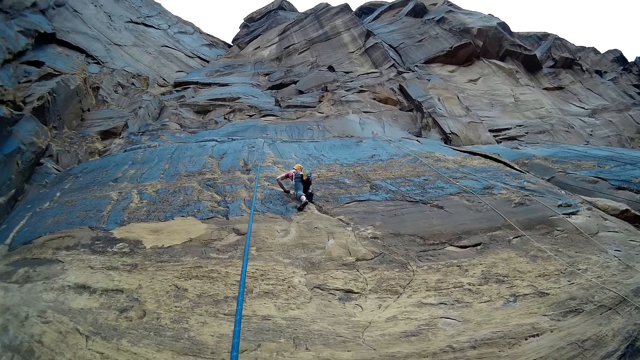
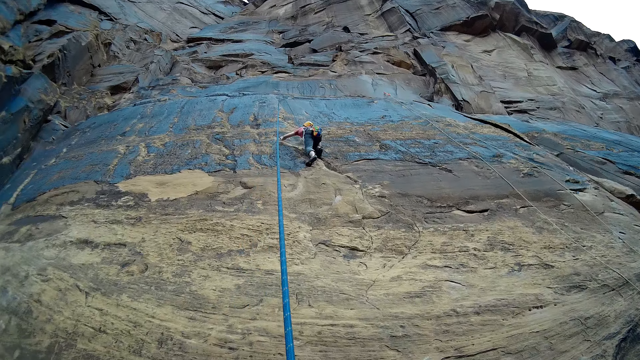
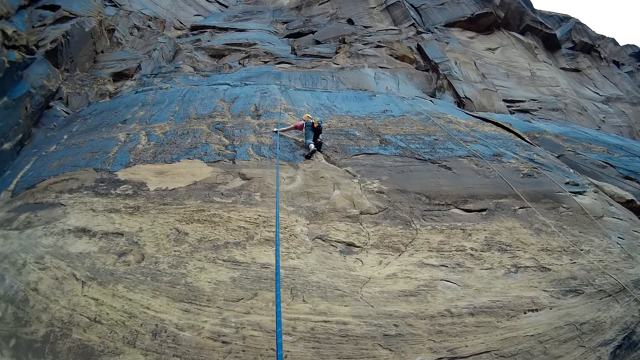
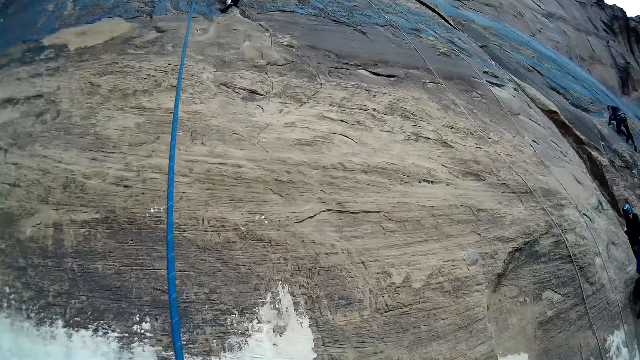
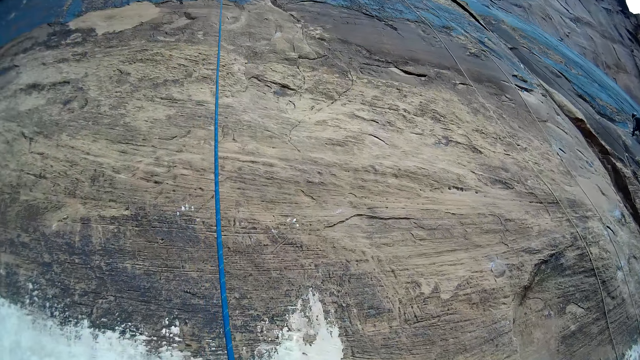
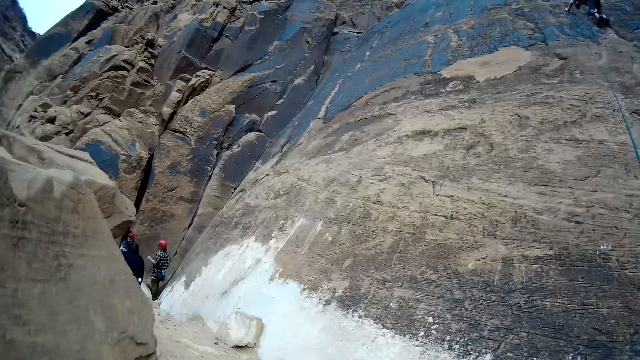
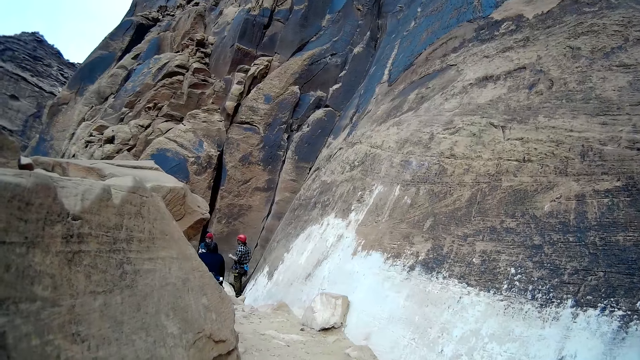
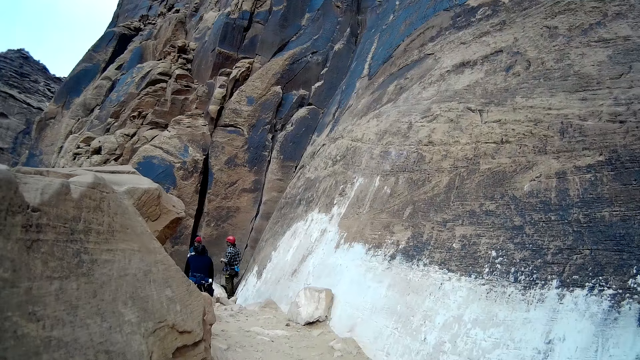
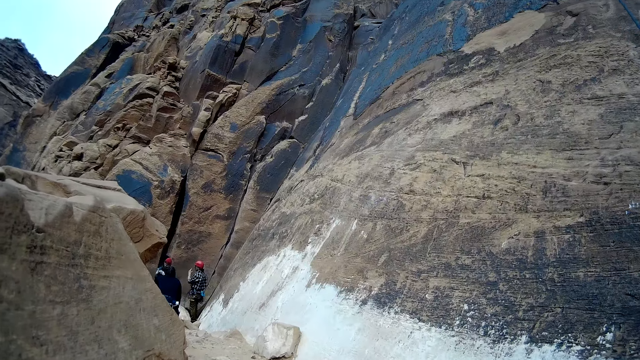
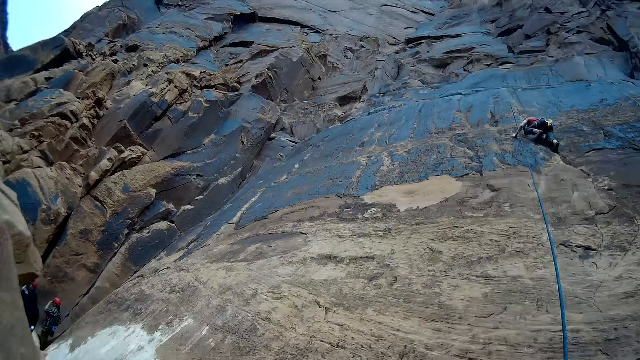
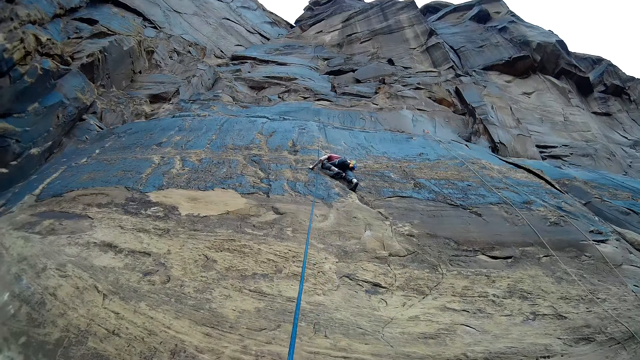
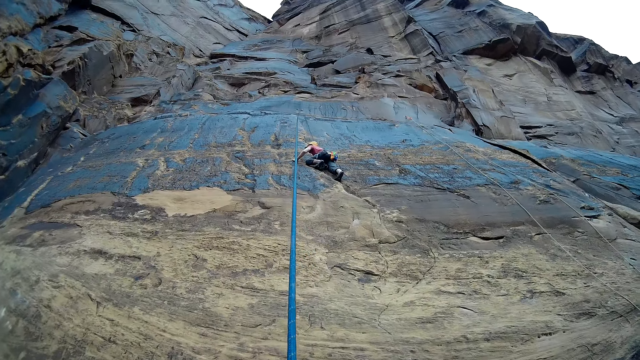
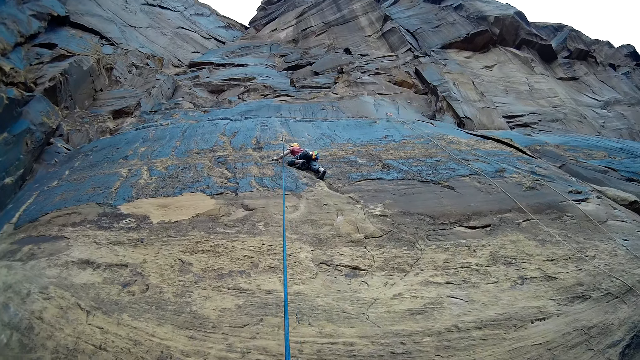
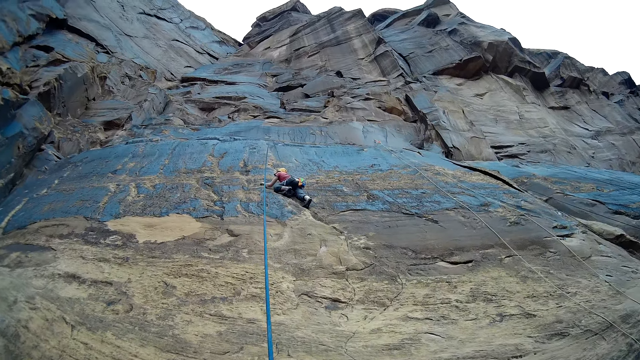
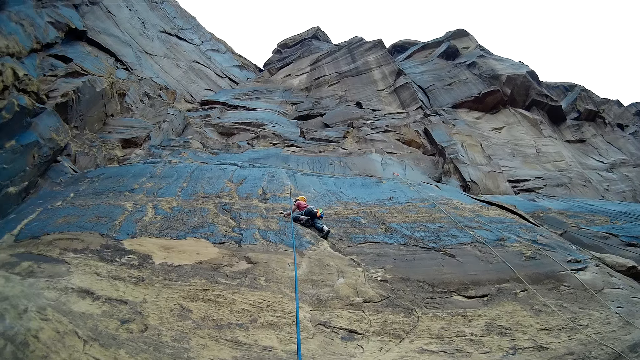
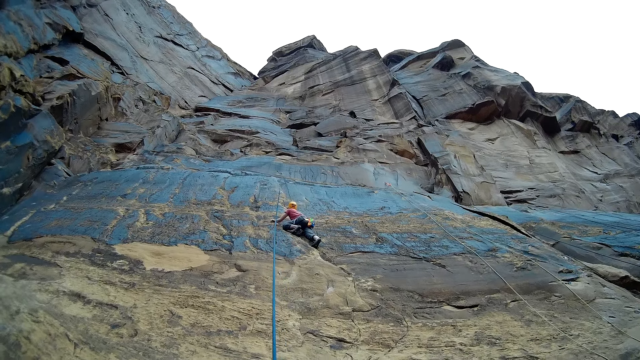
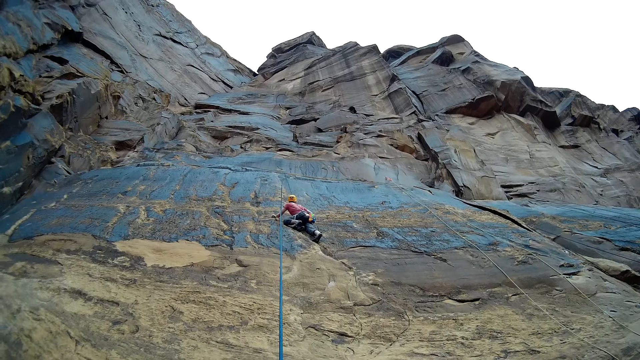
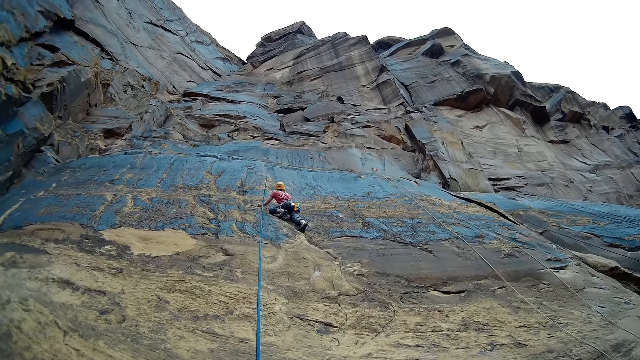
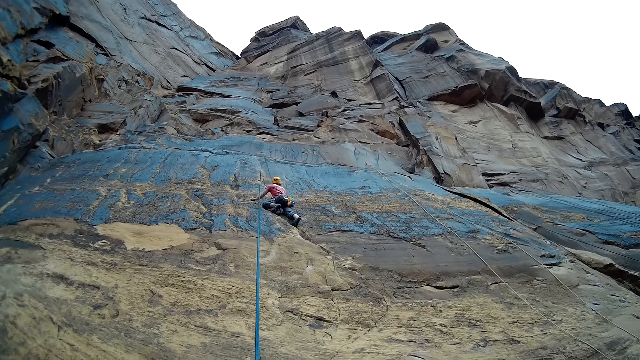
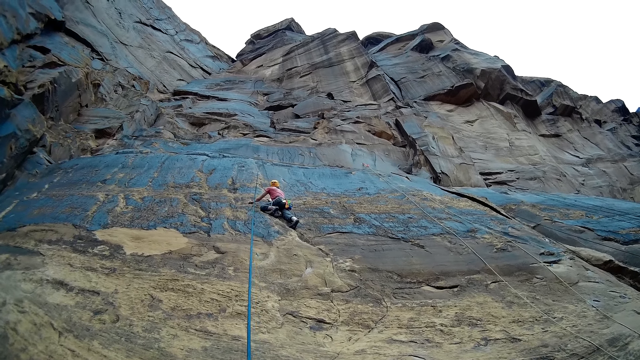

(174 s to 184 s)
The camera wearer looks around. They pull the rope with both hands.

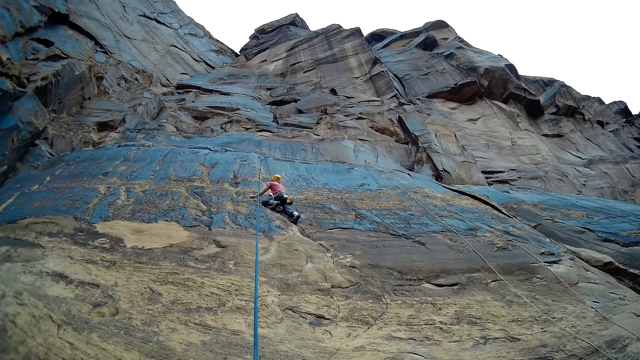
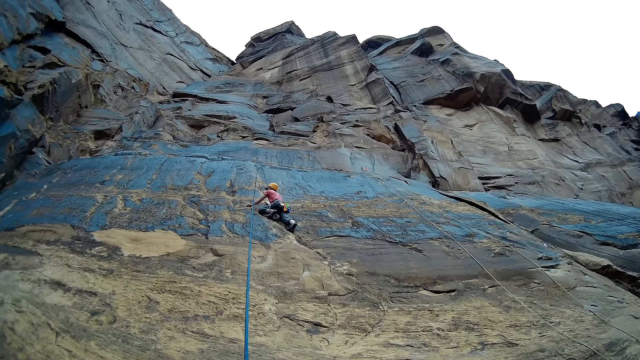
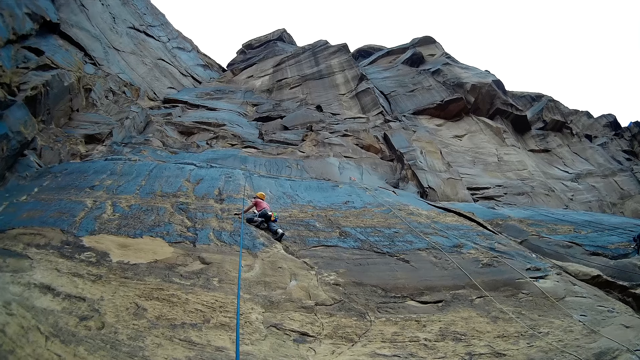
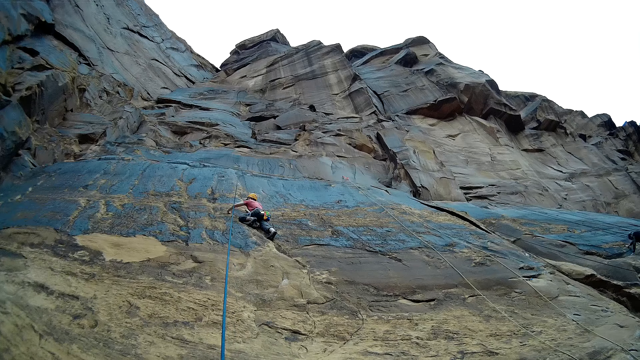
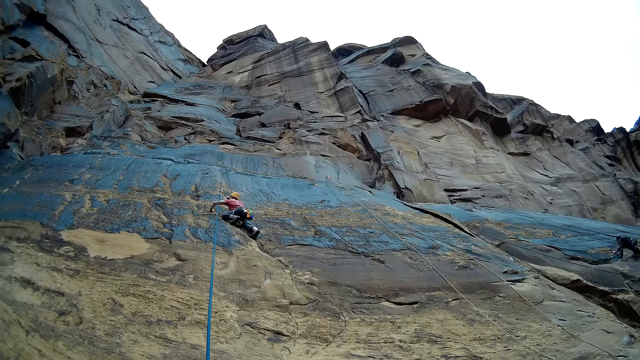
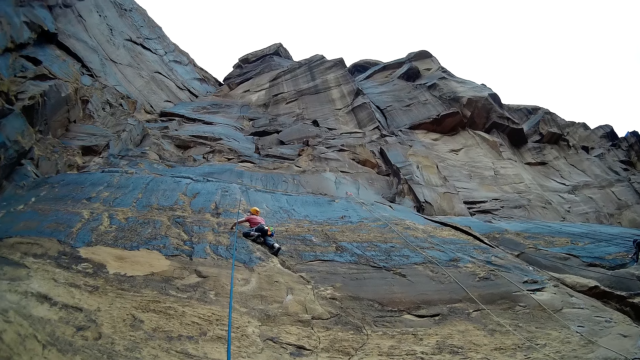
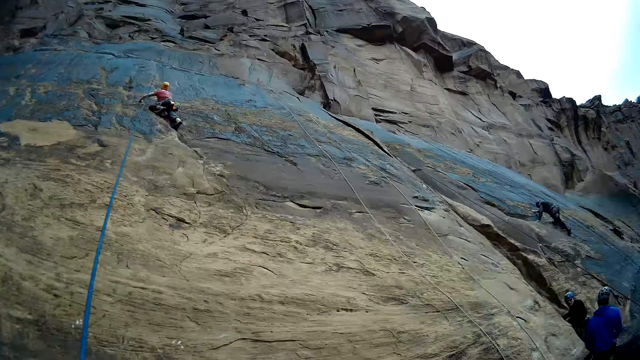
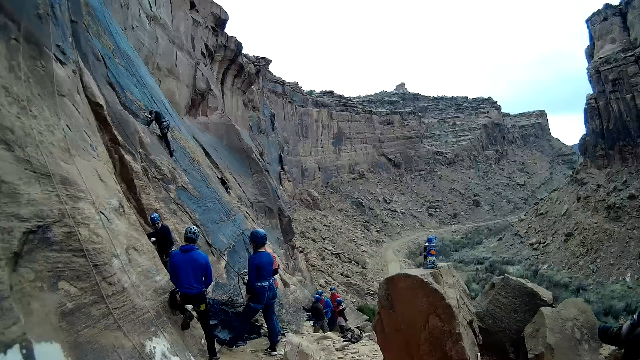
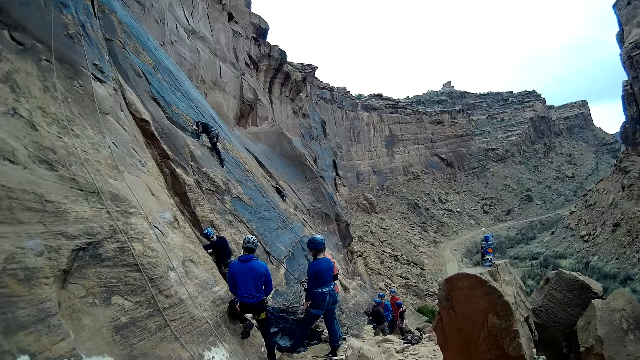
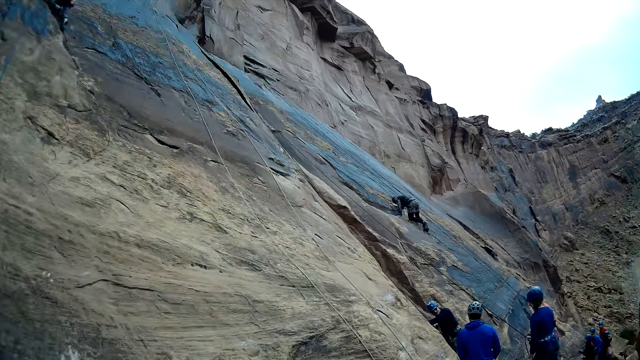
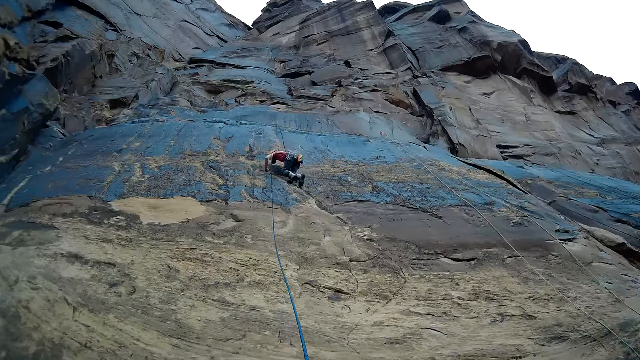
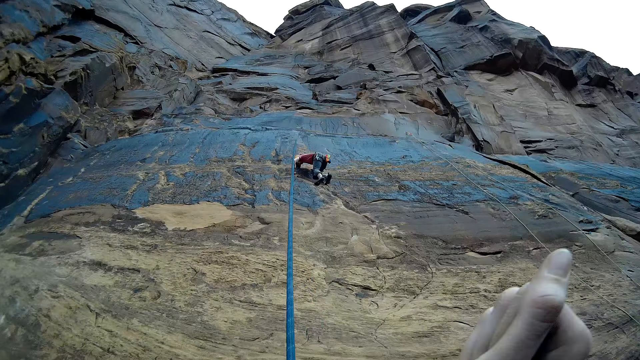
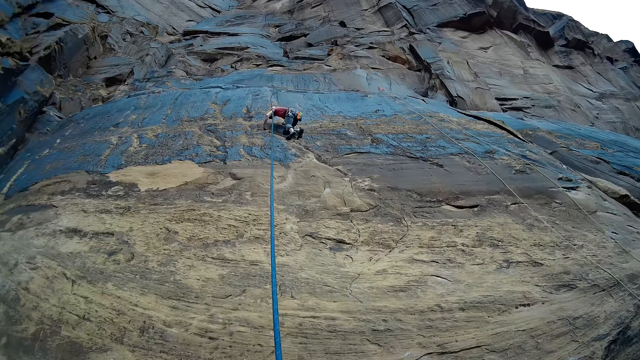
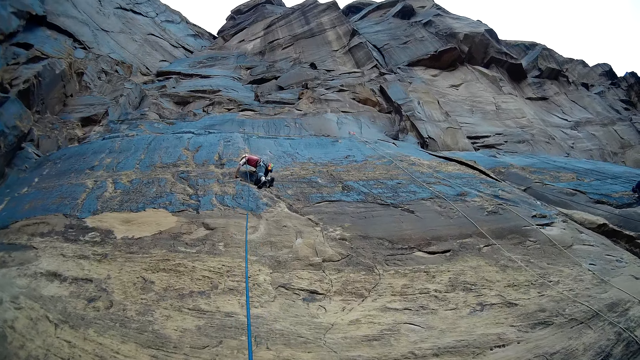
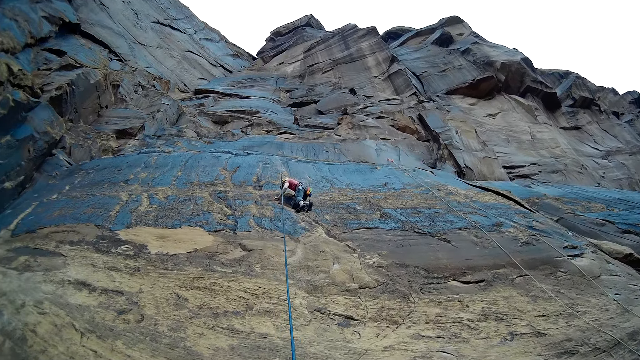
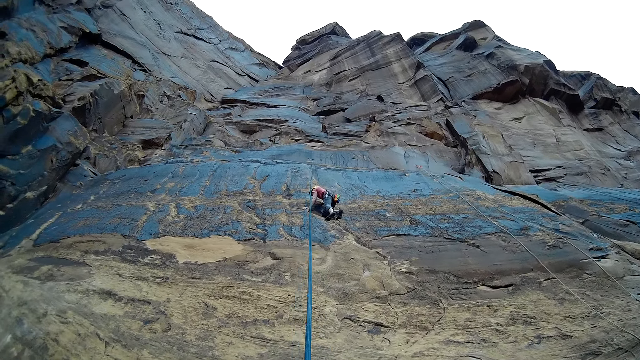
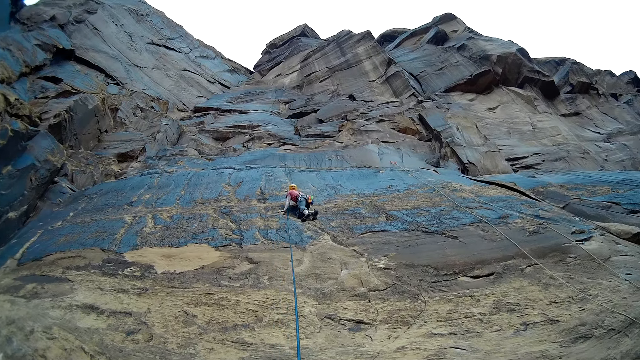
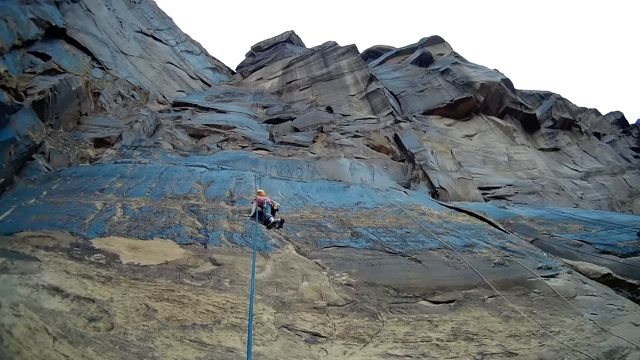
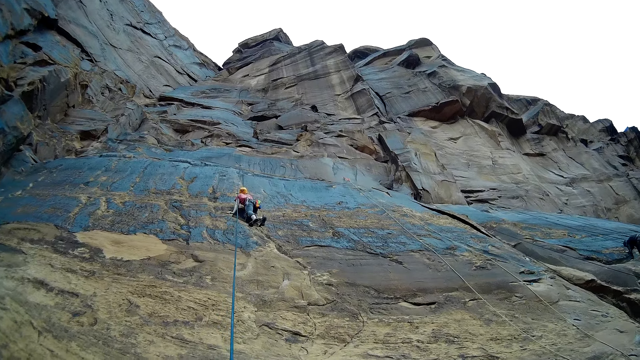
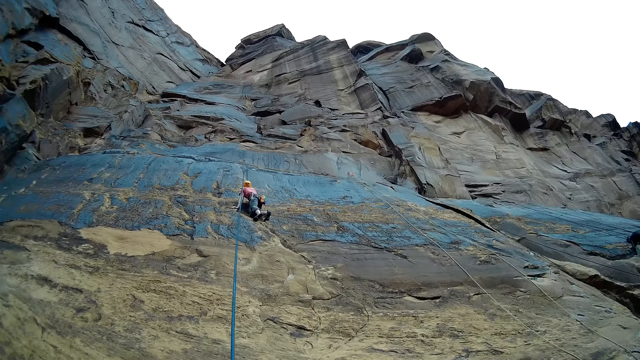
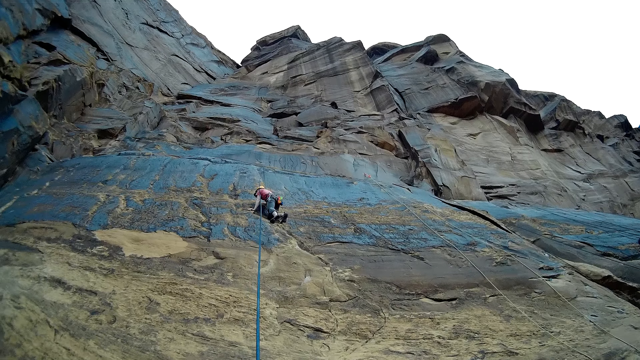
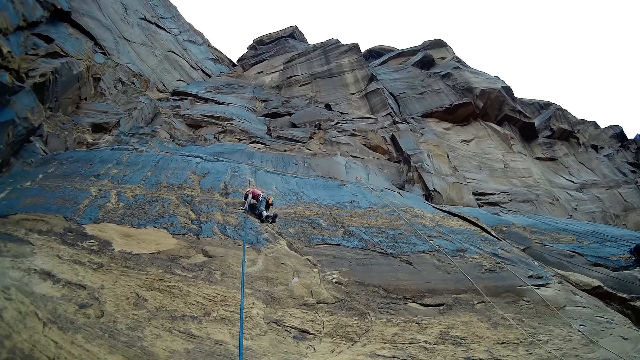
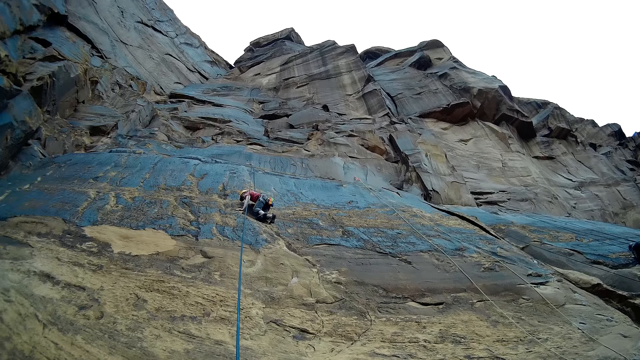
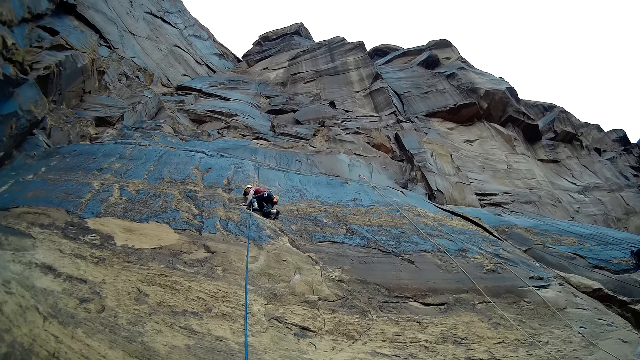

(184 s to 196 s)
The camera wearer does something. They look around. They pull the rope with both hands. They swing a hand. They look around.
